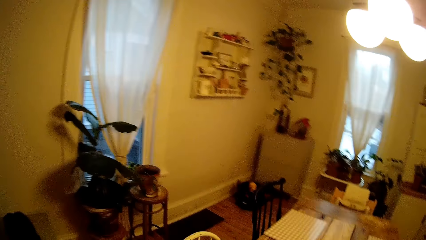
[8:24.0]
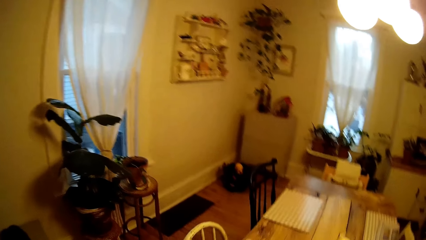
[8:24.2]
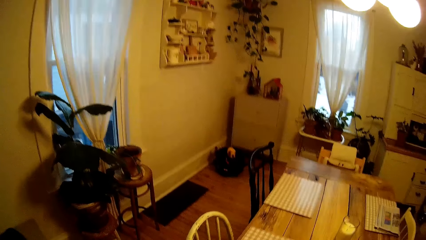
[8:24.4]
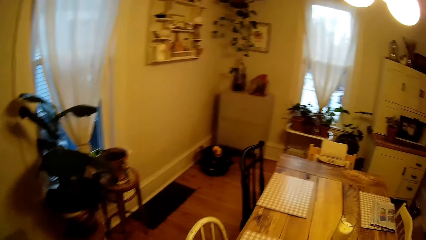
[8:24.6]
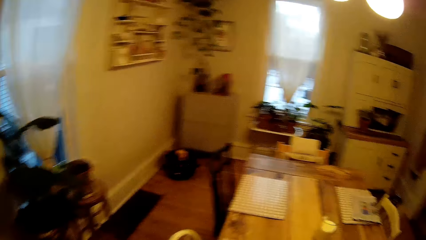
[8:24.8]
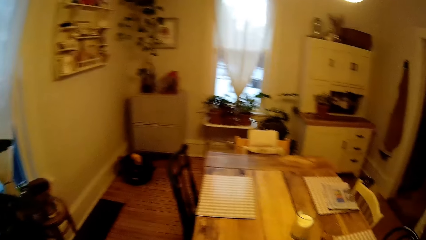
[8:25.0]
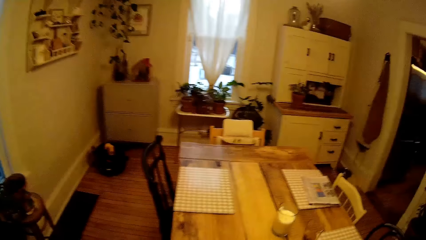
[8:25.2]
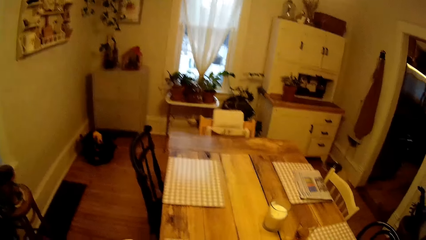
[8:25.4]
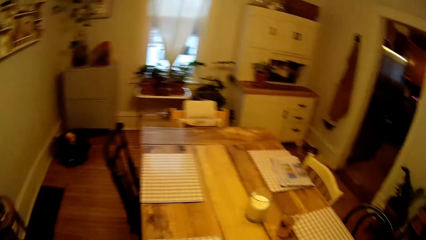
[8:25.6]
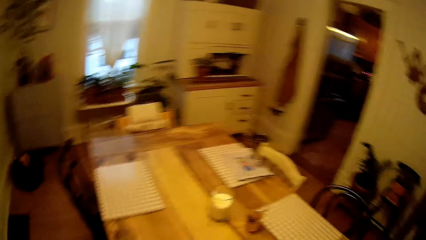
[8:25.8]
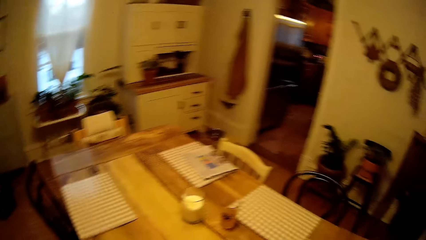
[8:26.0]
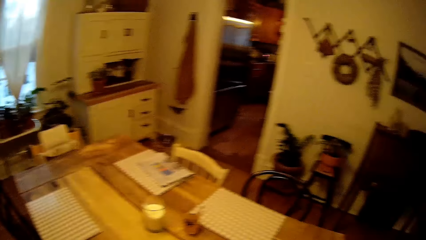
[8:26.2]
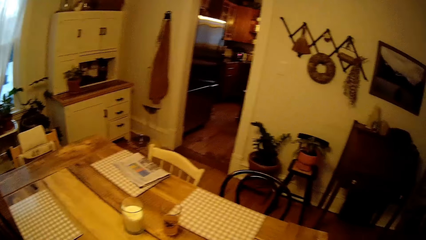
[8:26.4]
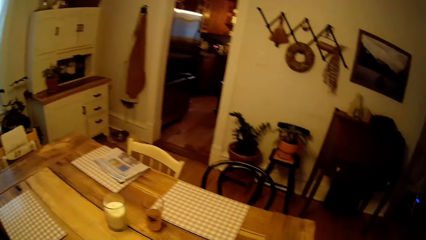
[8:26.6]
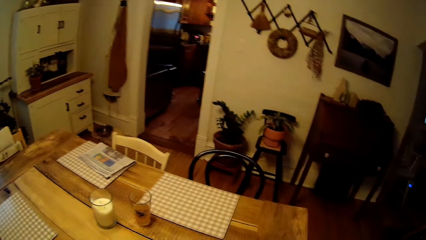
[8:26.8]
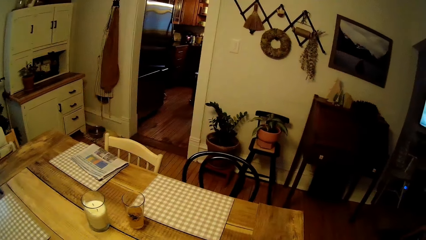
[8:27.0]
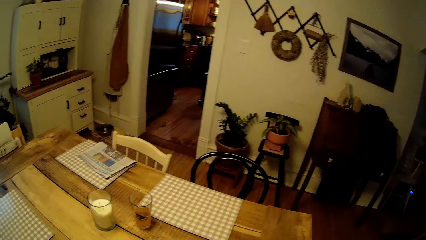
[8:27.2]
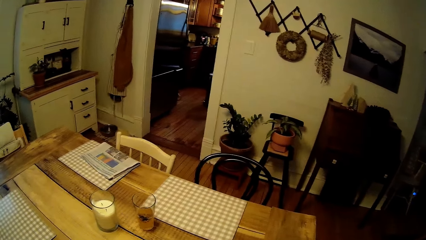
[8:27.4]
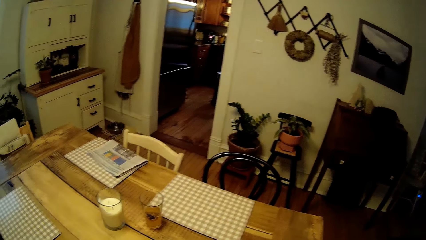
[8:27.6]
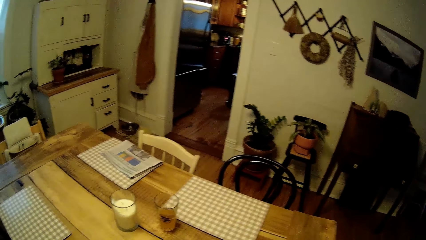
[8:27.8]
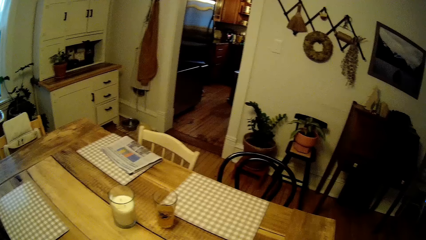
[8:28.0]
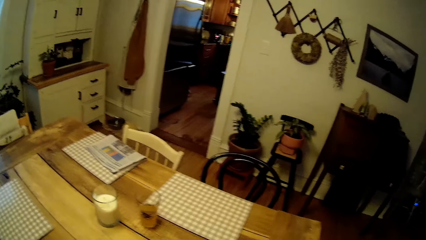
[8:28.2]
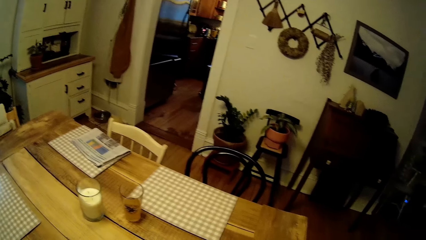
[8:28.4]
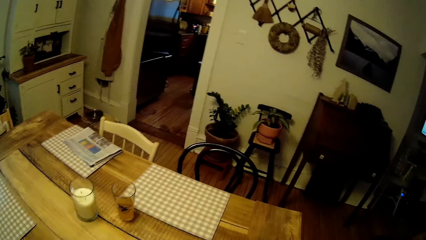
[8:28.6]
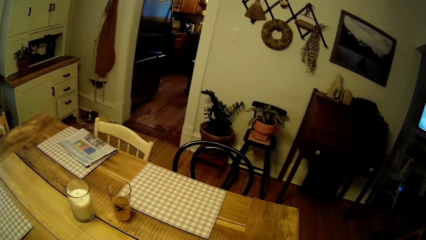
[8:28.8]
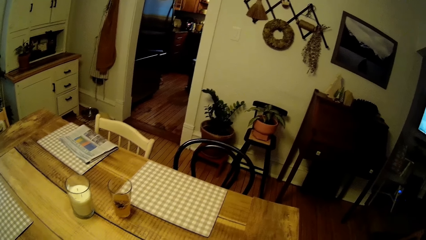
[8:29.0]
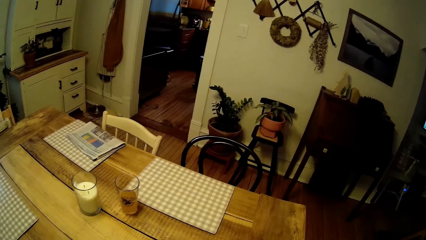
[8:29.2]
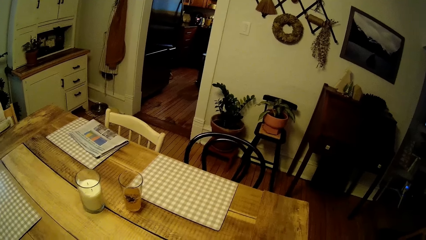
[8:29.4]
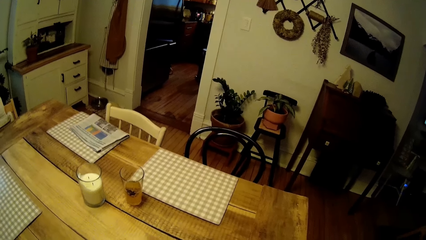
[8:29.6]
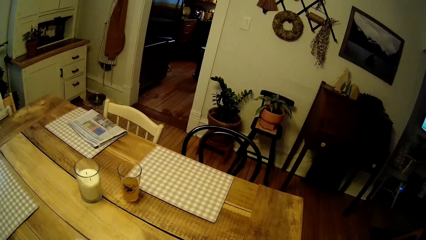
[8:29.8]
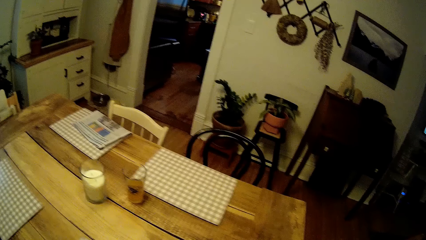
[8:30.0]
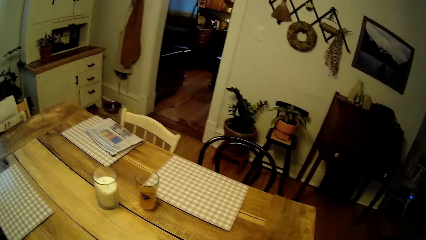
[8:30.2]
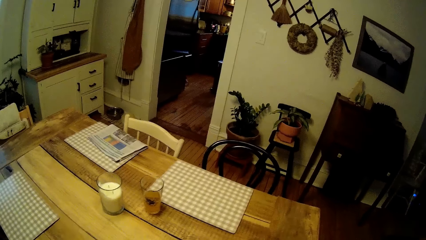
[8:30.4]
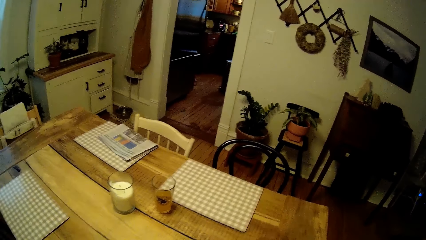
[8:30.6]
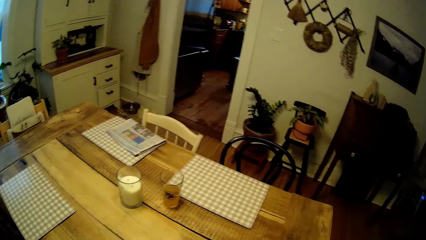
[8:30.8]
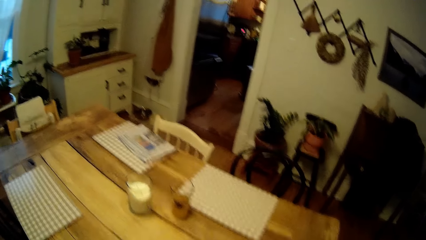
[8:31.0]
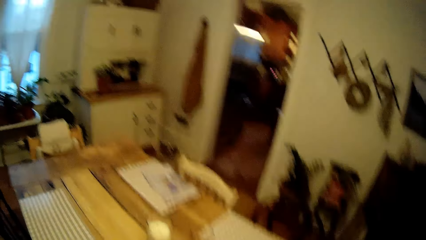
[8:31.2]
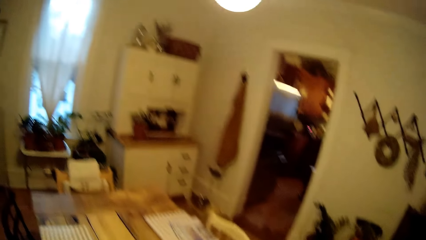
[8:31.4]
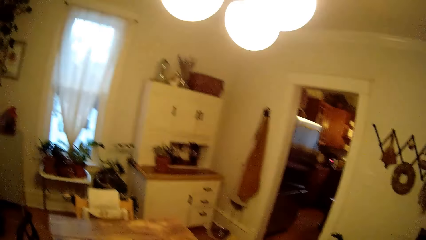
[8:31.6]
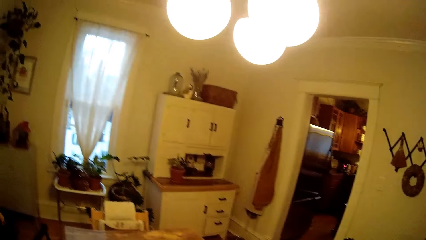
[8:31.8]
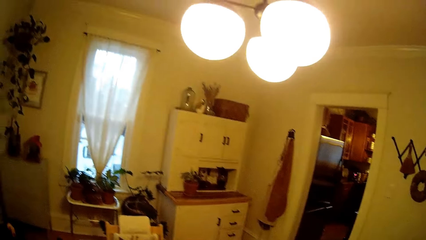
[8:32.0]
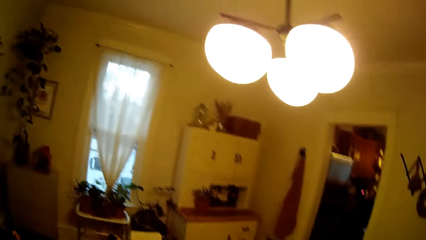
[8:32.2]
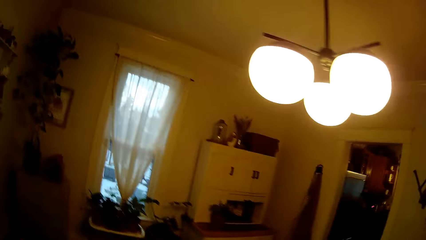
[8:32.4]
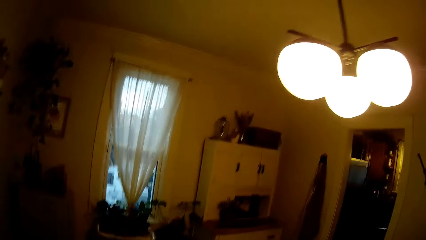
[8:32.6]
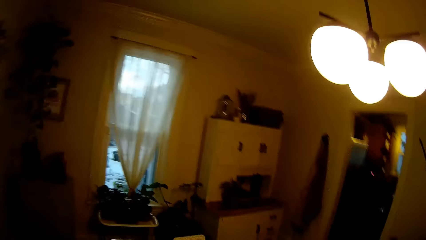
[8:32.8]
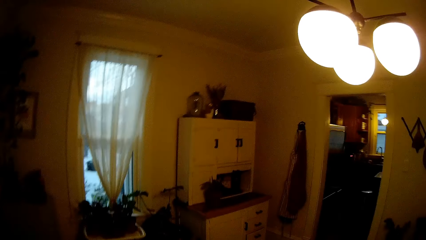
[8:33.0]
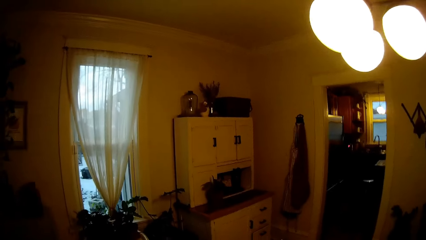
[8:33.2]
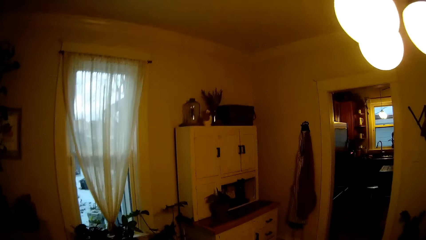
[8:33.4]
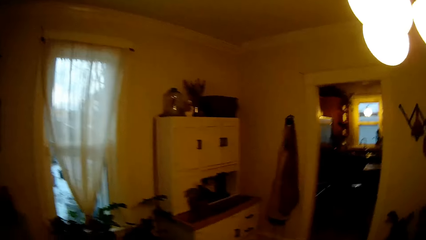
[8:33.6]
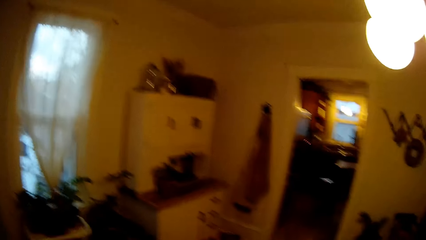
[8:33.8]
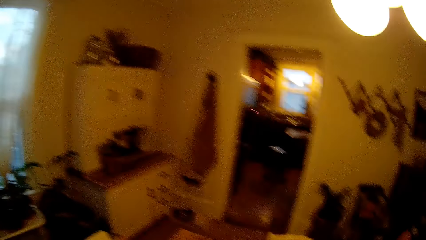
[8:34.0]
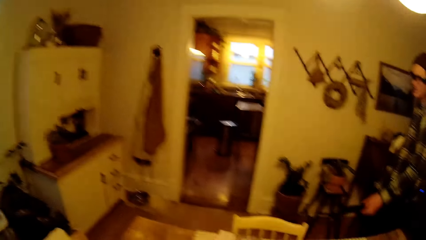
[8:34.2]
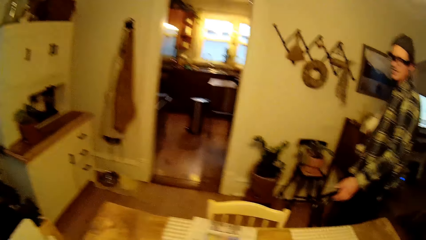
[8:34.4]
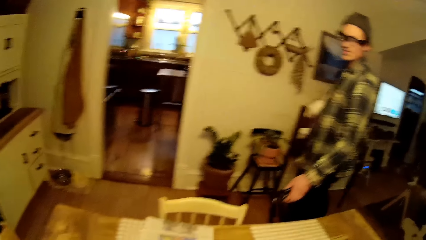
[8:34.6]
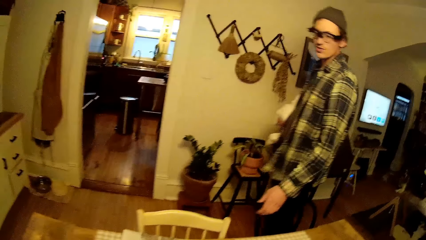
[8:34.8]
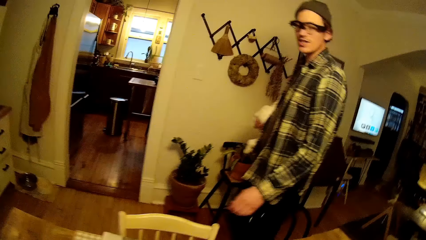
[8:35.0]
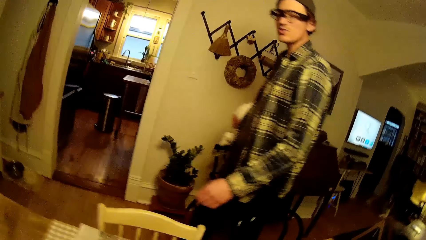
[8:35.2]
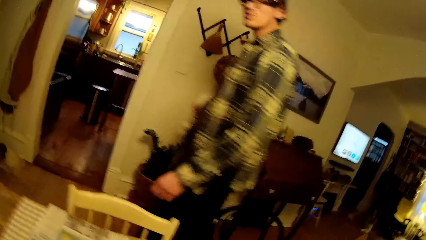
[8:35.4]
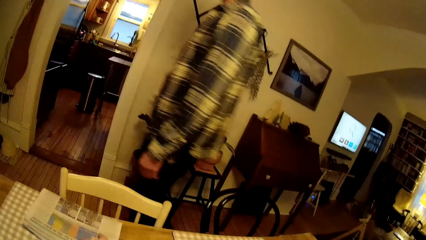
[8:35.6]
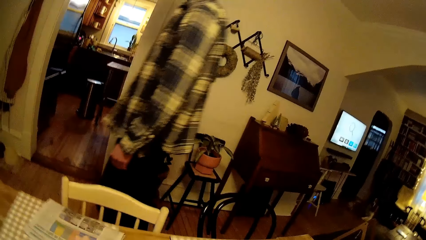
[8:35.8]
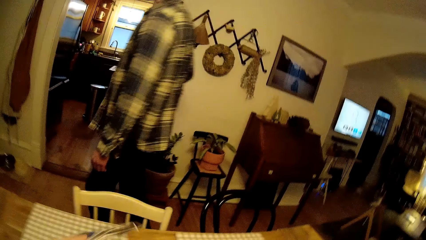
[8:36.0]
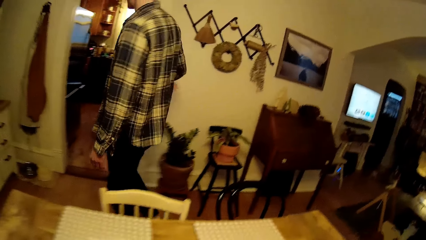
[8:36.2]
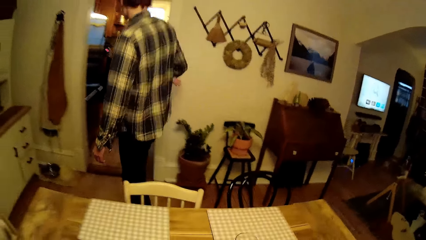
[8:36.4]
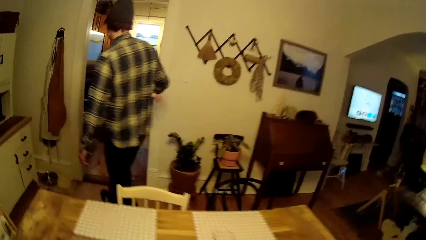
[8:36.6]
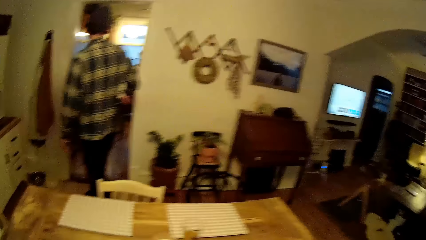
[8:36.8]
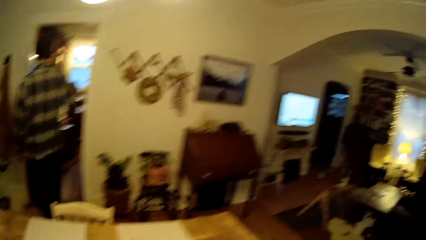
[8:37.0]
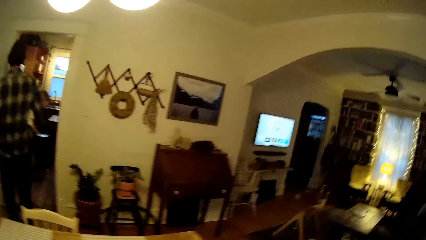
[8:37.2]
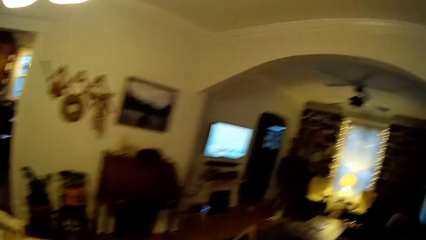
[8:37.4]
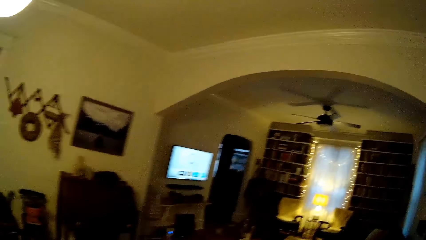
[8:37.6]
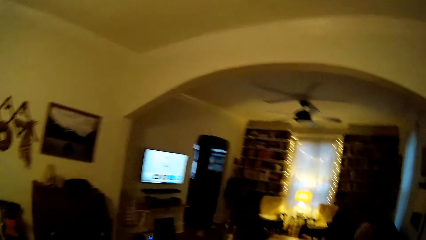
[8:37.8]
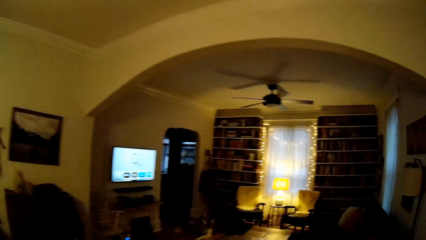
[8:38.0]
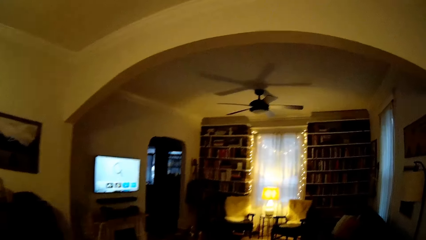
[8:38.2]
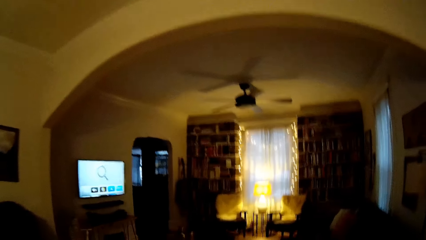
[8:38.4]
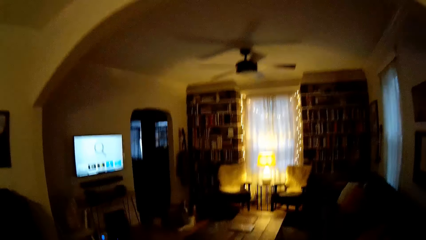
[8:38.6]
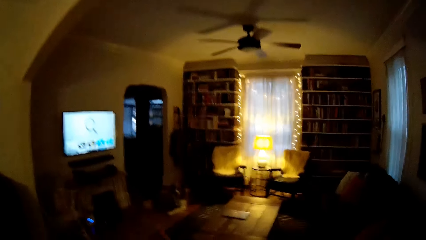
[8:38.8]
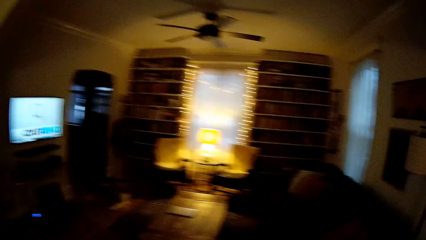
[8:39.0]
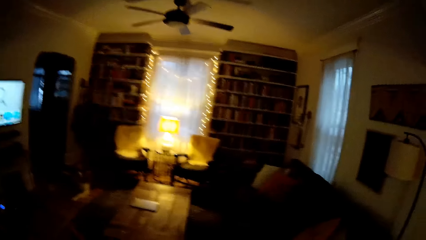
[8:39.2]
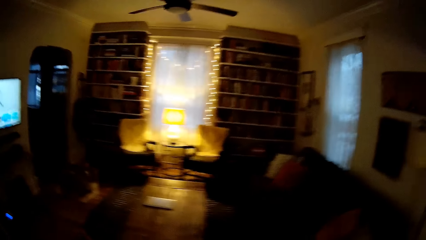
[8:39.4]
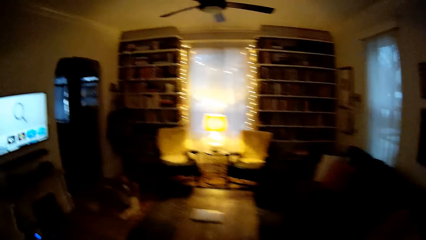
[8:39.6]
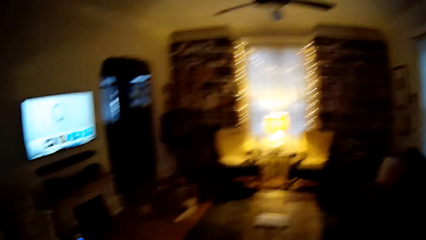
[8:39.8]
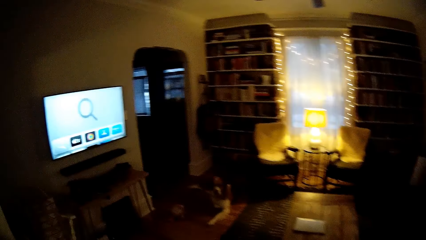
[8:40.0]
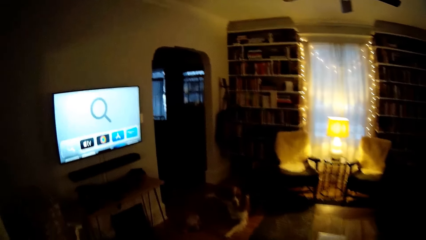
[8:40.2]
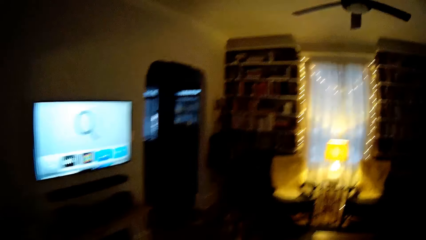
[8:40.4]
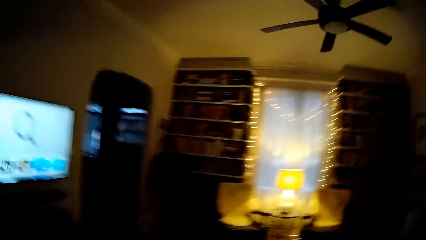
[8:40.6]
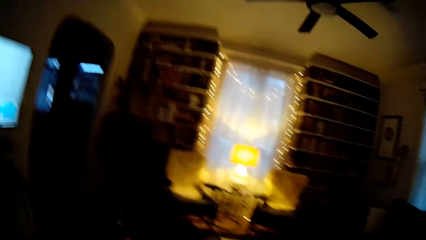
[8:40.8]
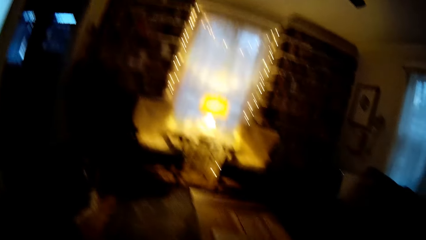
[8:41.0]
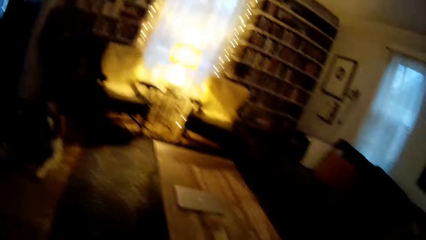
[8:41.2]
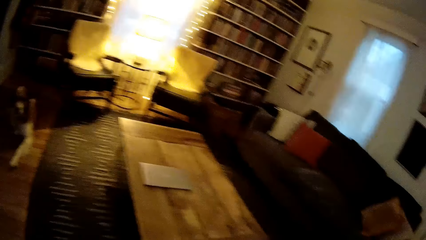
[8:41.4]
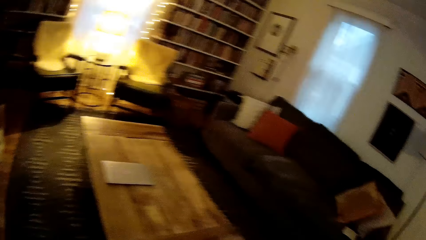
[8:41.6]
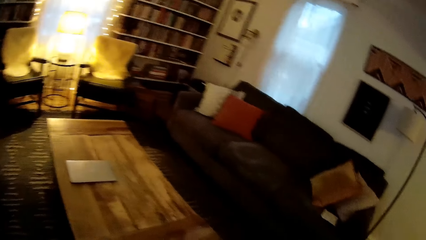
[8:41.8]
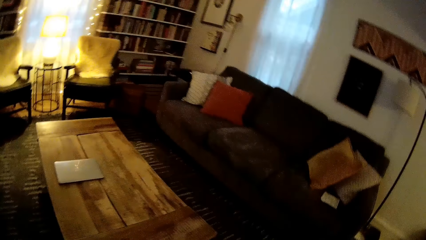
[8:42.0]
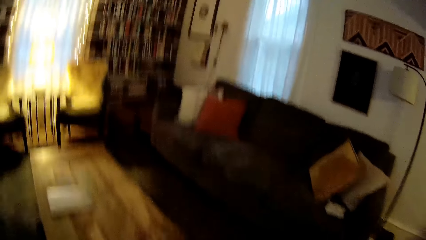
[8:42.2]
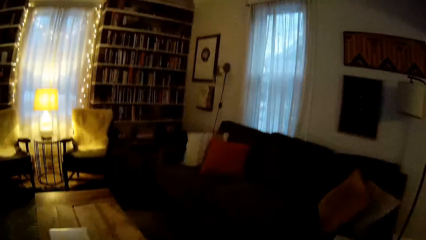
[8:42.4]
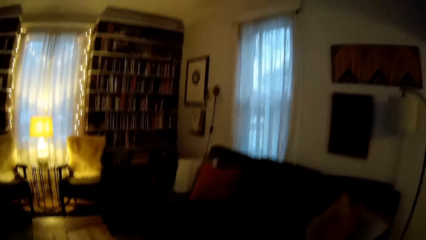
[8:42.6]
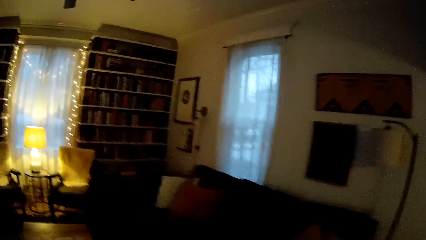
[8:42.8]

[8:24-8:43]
The man walks towards the dining table to the kitchen. The camera wearer walks to the living room.
